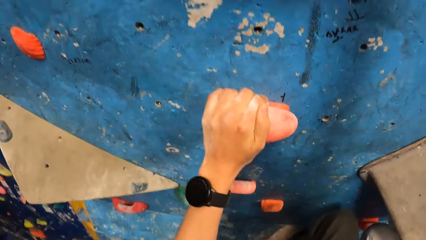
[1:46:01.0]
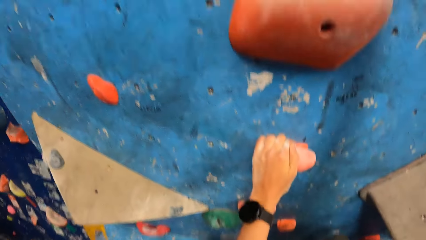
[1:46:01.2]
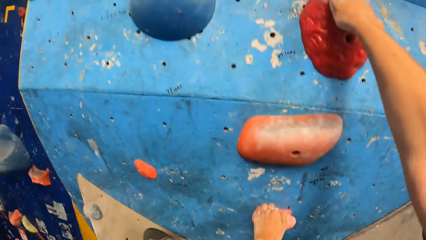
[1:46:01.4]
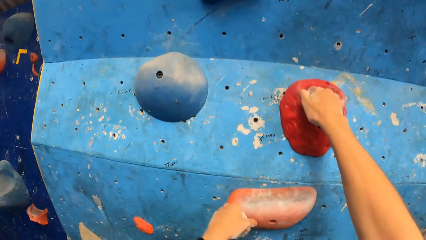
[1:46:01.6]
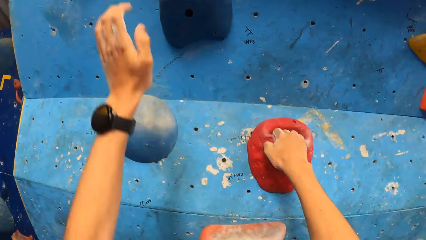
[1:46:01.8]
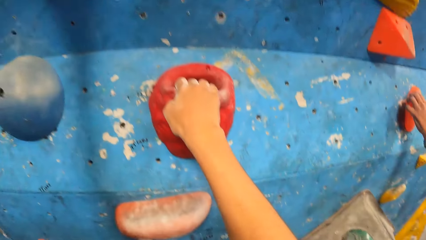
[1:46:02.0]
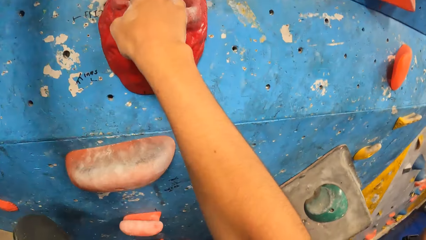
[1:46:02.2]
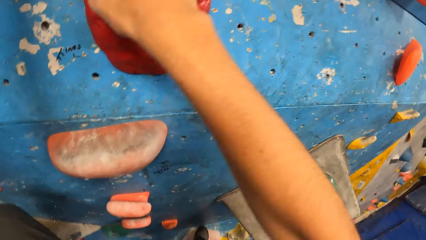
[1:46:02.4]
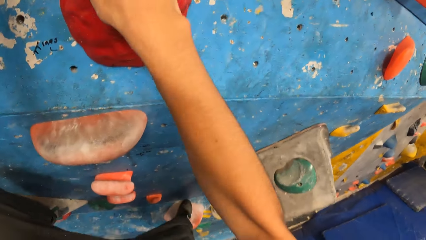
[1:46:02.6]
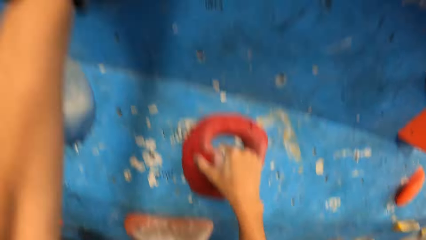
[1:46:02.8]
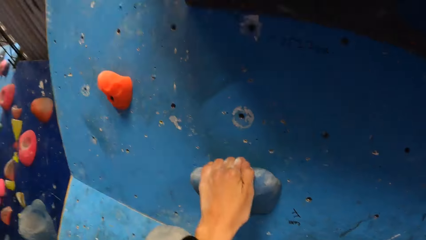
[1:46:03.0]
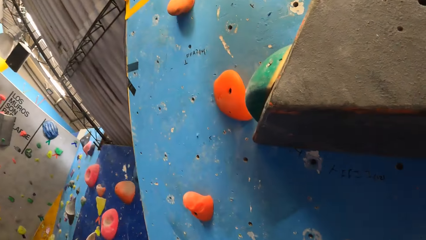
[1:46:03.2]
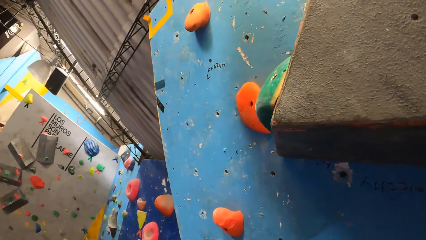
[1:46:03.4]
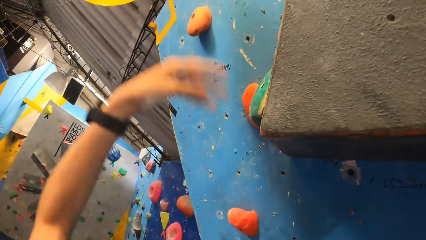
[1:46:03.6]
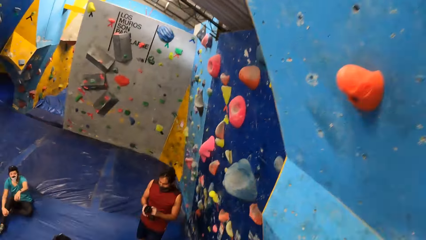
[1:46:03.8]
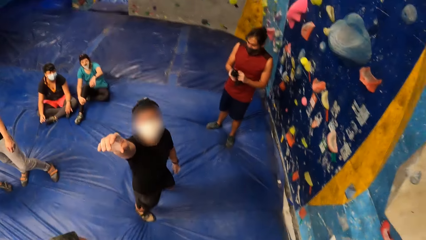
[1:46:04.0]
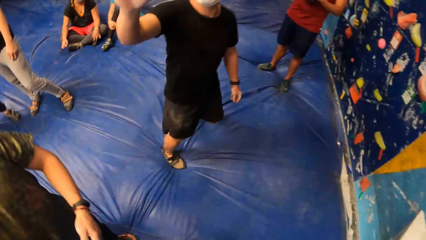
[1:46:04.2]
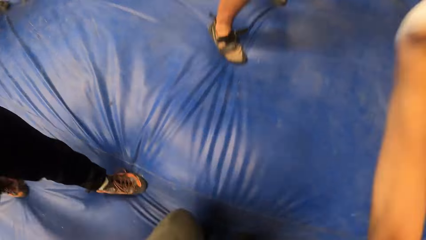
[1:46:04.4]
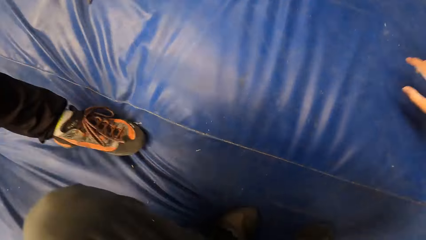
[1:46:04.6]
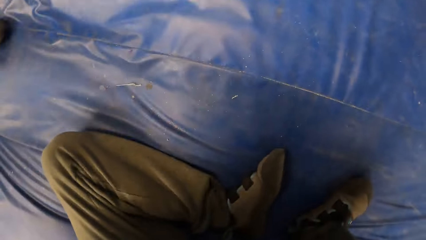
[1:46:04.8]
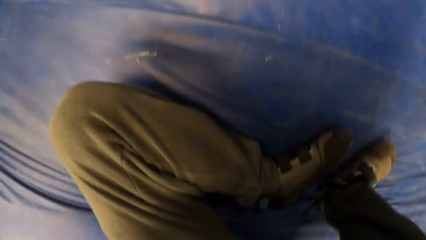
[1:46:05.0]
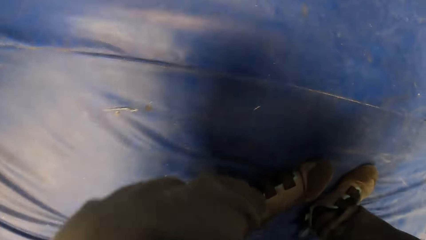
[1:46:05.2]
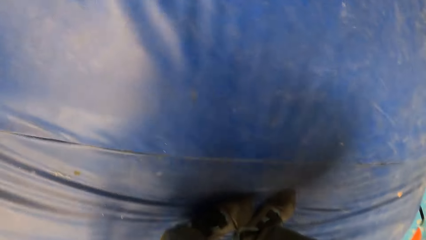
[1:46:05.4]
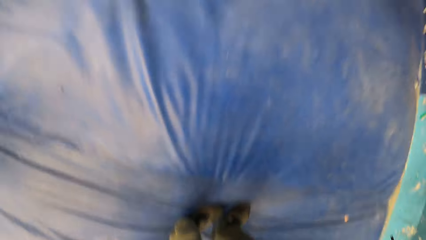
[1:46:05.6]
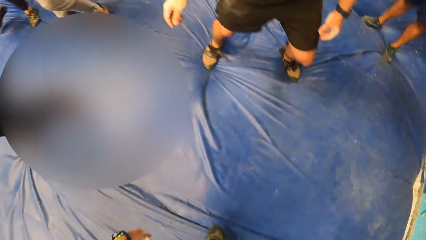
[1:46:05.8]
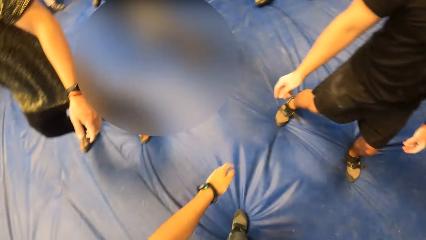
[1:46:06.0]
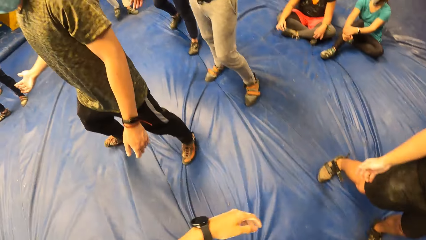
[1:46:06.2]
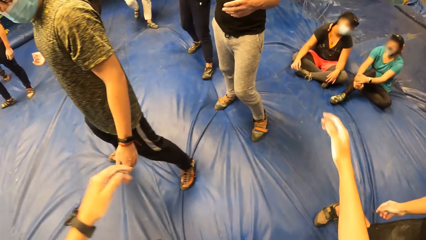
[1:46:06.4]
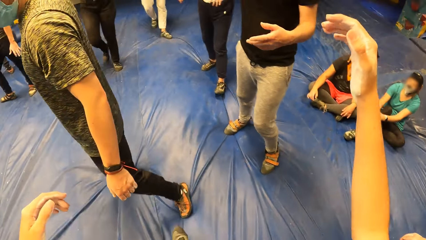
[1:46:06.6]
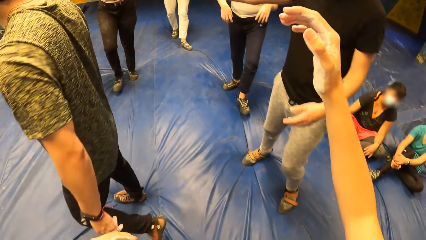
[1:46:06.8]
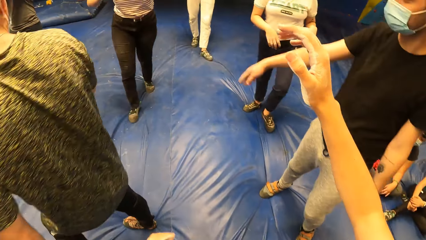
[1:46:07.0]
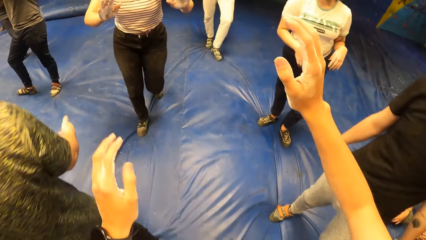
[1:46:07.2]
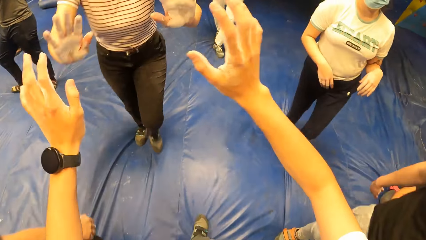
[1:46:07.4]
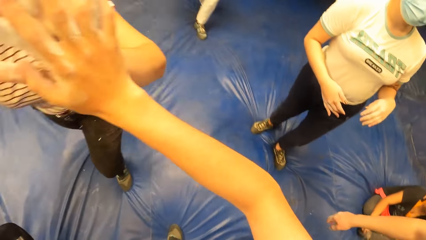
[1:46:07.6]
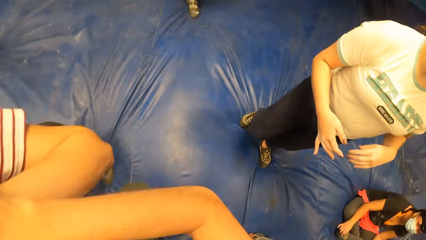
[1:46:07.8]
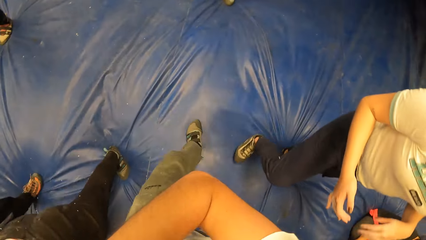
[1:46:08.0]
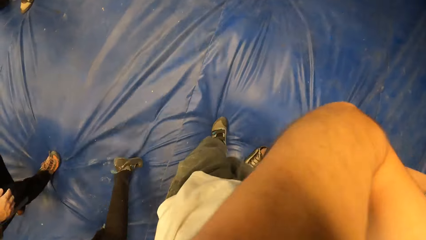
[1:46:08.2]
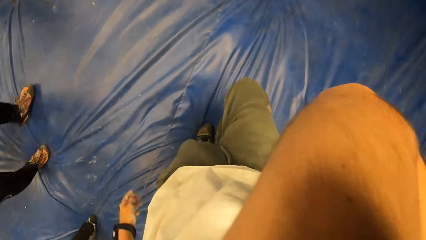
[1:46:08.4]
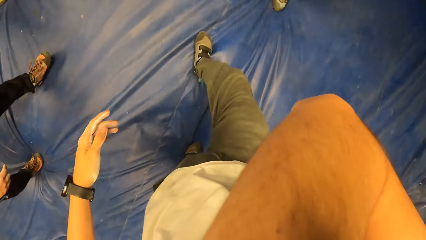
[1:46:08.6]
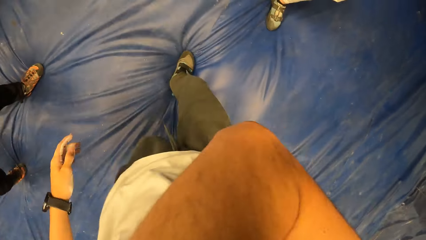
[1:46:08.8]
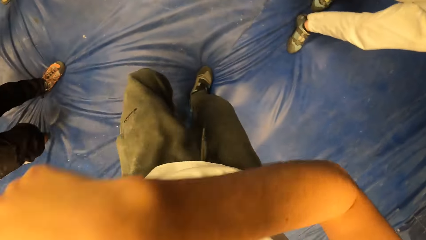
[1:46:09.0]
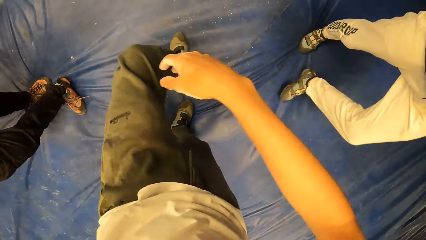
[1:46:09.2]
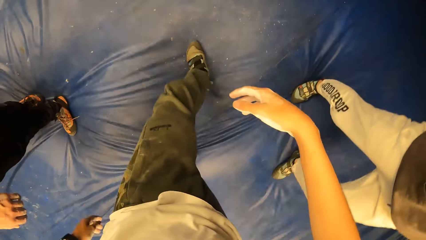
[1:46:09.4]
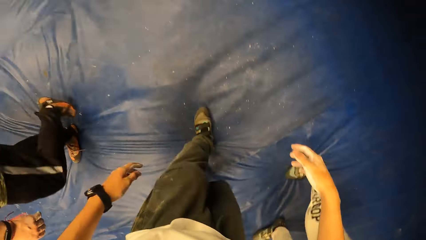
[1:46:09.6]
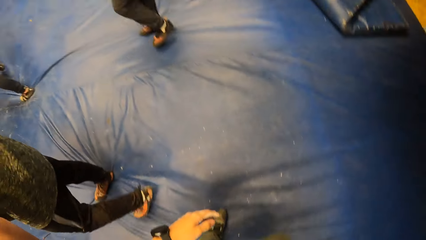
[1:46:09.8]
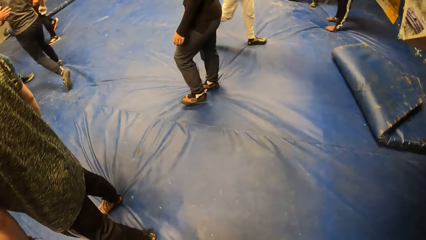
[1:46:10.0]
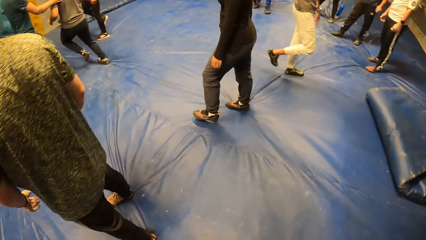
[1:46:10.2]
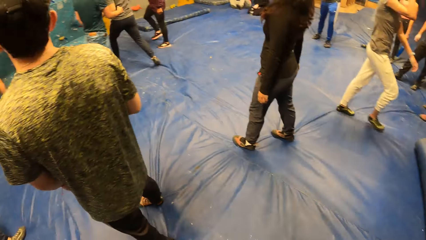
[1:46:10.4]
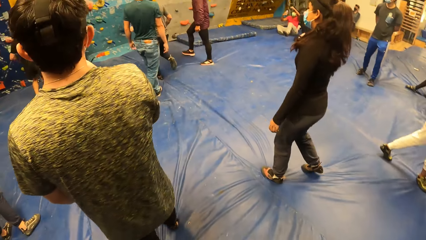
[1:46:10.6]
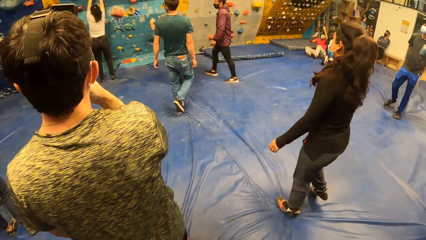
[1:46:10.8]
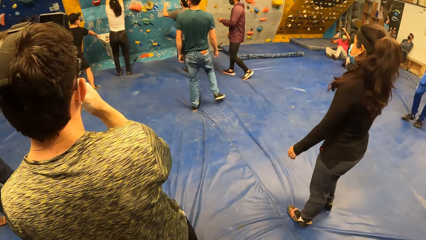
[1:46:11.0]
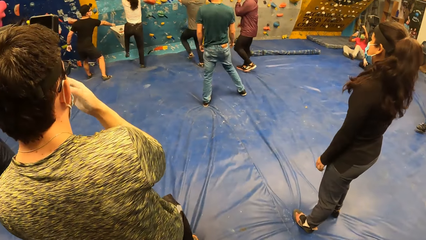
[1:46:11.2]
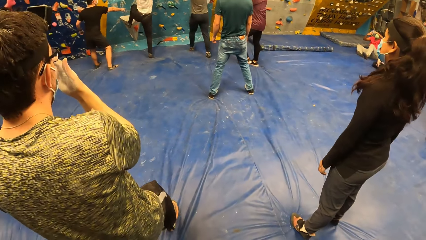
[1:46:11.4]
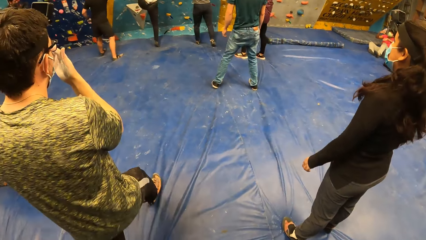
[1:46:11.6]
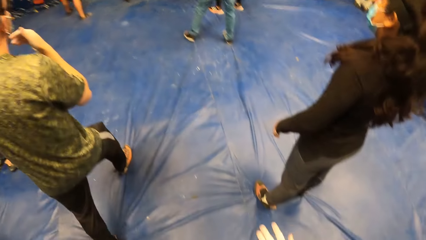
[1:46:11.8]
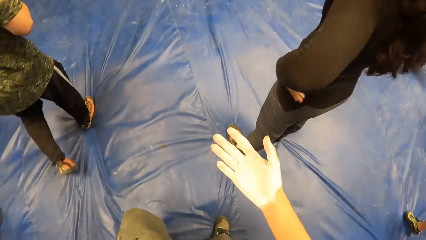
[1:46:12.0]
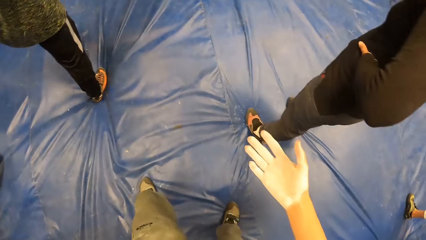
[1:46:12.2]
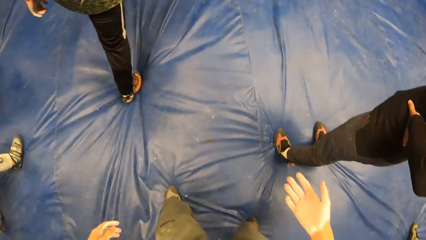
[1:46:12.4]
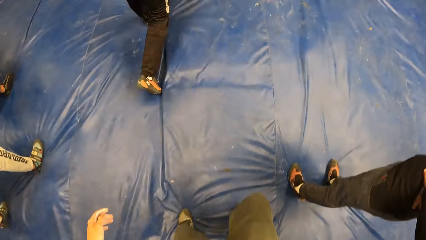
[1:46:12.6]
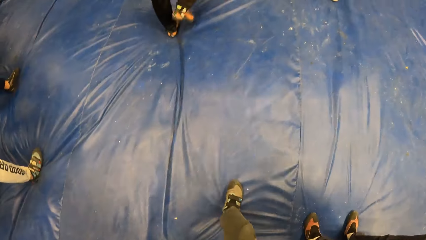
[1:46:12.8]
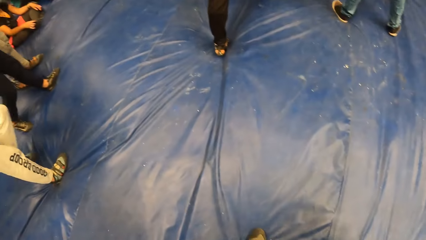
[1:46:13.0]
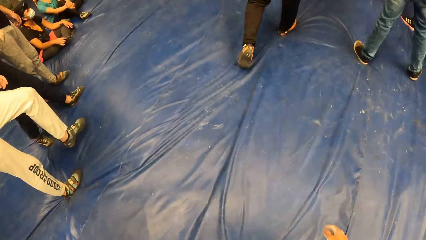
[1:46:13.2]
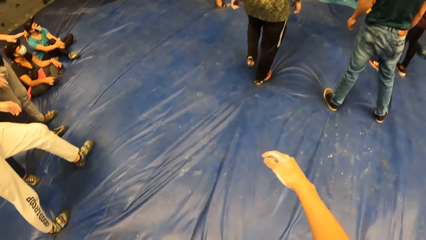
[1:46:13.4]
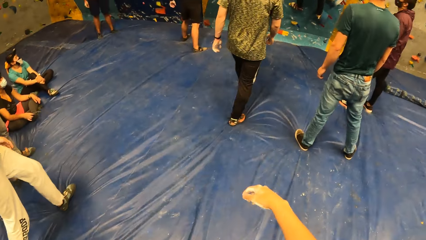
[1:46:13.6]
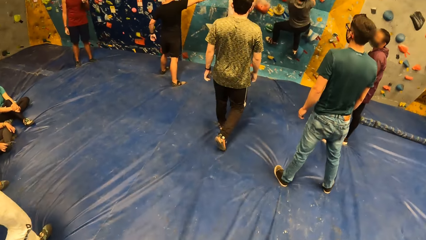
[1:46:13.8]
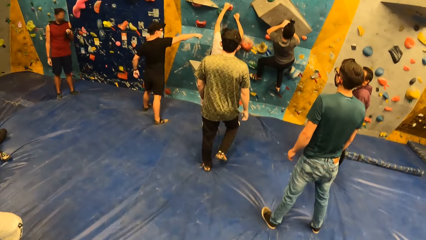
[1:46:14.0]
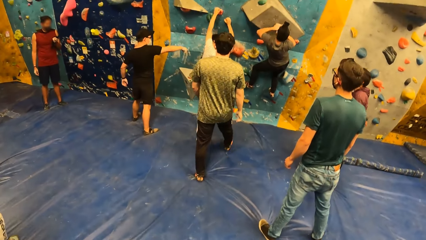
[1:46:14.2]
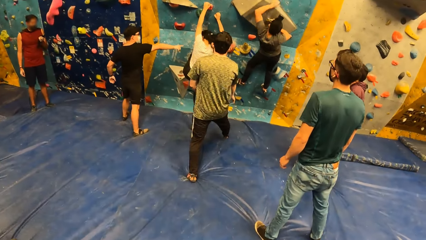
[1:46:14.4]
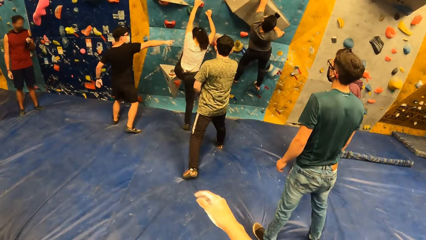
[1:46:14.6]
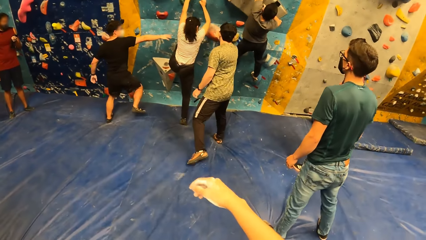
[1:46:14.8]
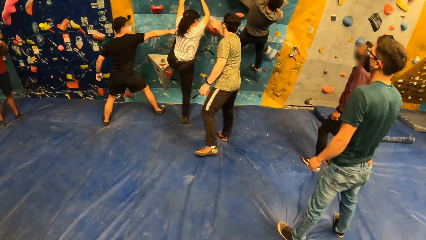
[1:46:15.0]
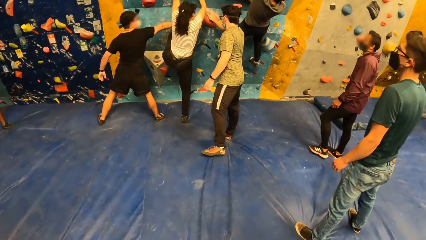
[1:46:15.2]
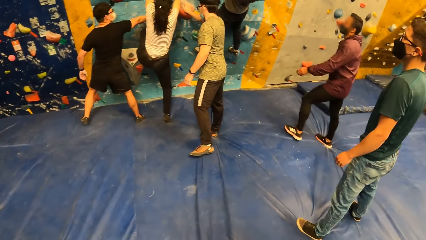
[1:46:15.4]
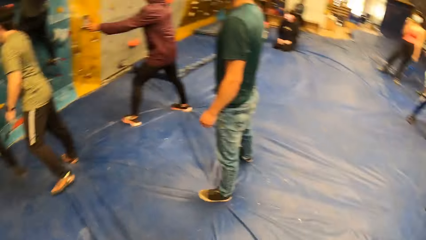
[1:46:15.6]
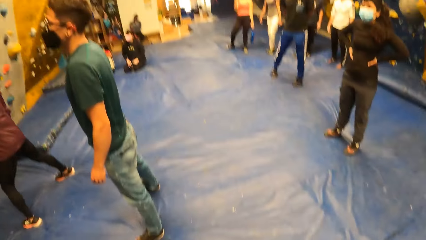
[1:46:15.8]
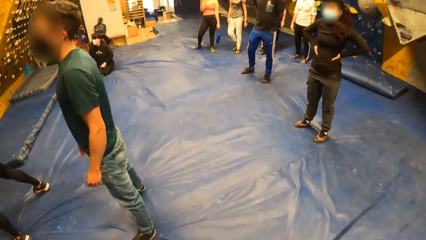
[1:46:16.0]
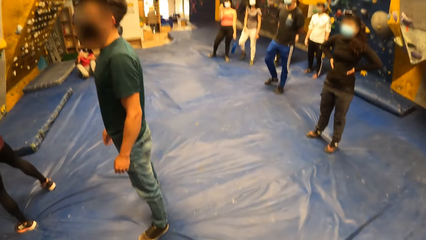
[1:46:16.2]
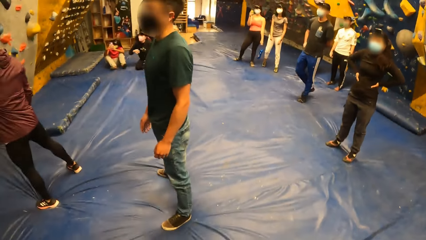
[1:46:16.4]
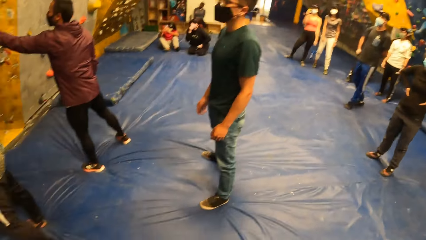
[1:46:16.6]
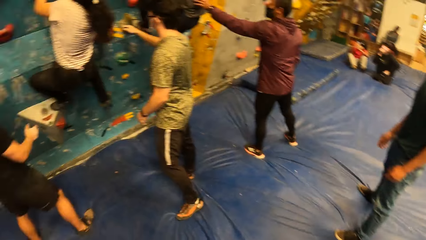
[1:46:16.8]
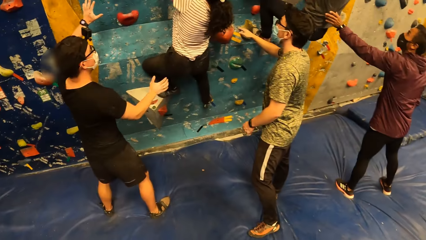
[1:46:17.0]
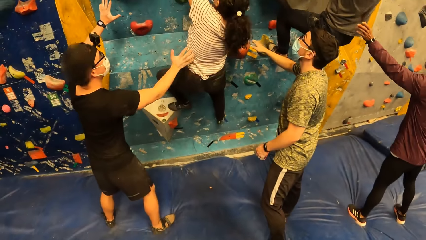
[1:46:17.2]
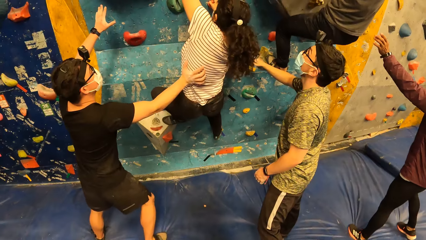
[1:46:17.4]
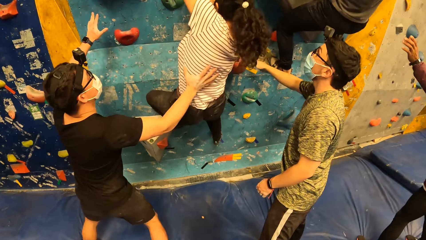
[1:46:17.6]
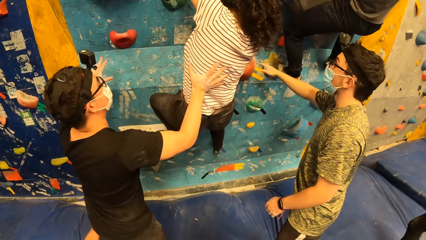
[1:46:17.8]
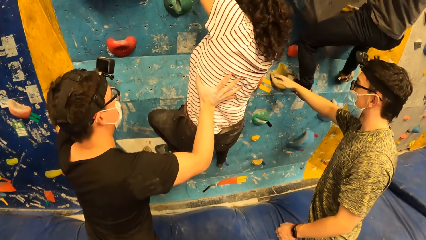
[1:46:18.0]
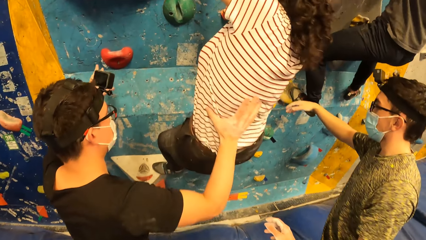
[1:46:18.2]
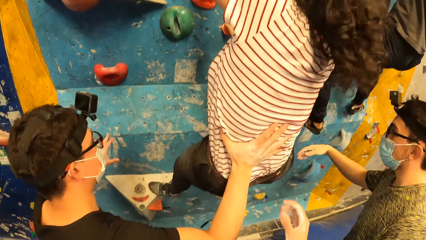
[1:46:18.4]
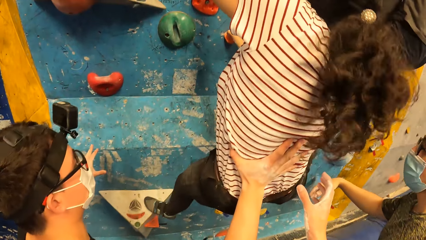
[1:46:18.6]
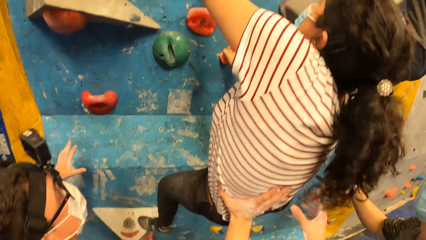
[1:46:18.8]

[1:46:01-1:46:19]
The camera wearer falls on the boulder mat from the bouldering wall. They jump down. They raise the hands. They shake a woman with both hands. They drop the hand. They walk around the room. The woman climbs the bouldering wall.
